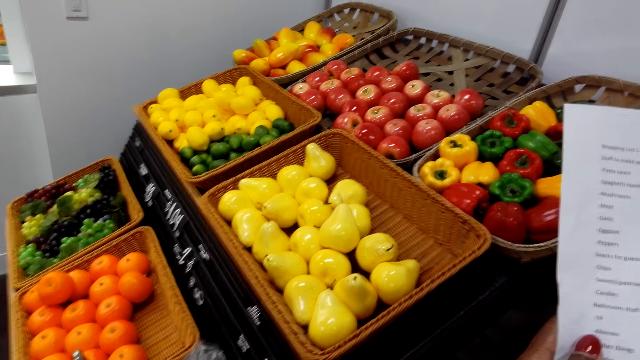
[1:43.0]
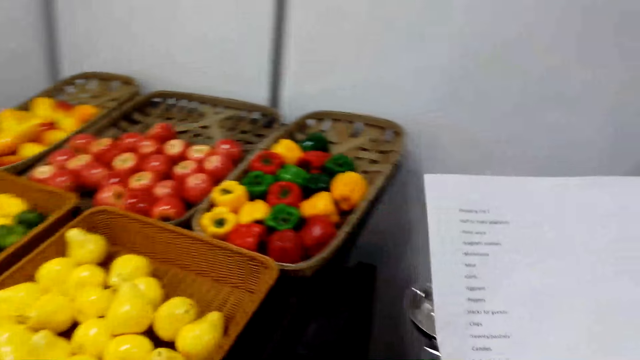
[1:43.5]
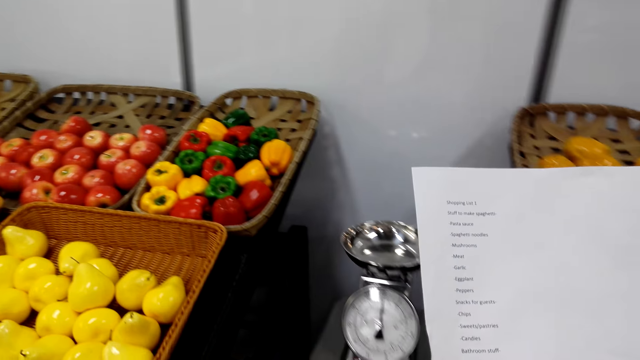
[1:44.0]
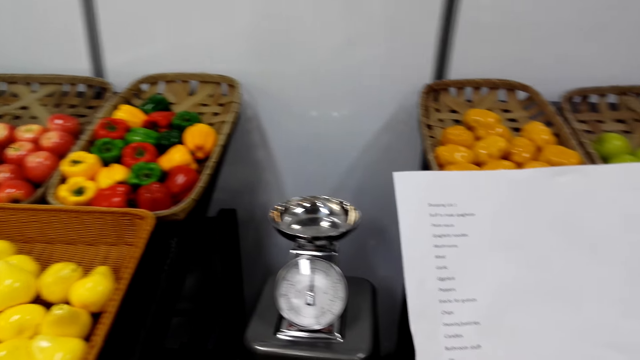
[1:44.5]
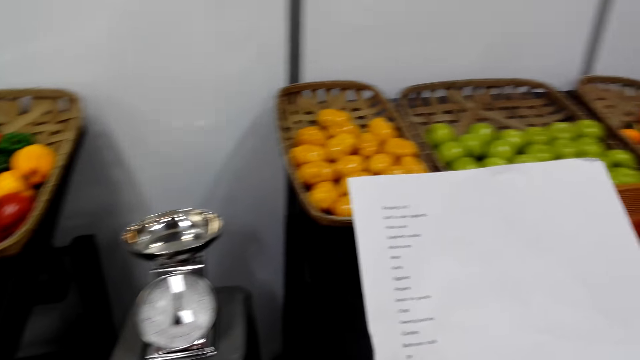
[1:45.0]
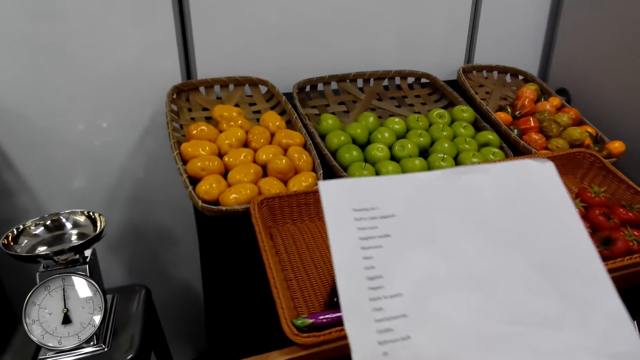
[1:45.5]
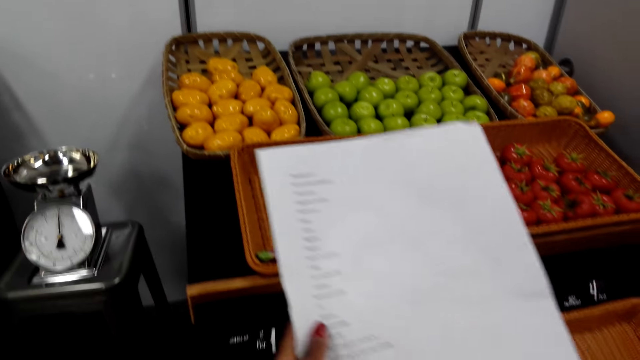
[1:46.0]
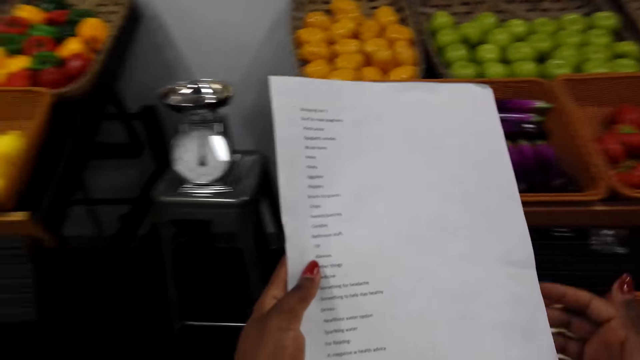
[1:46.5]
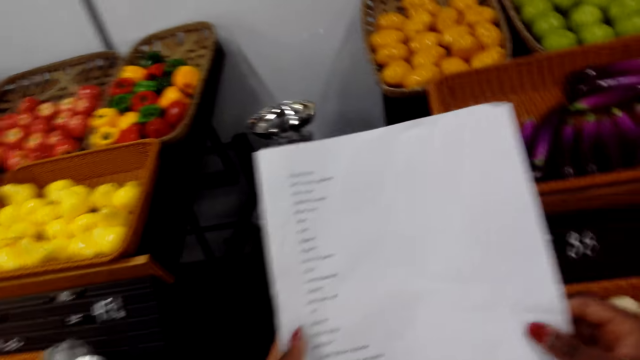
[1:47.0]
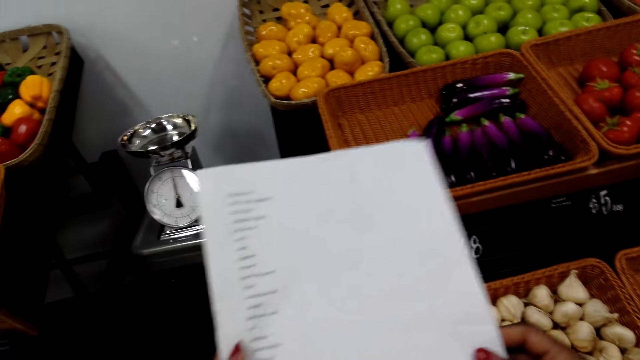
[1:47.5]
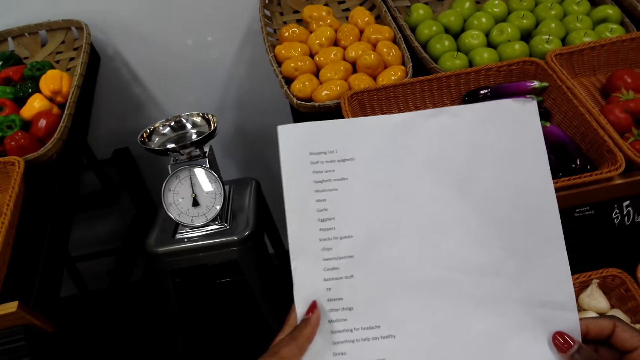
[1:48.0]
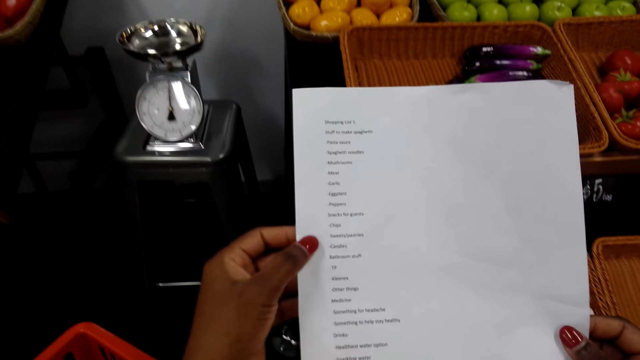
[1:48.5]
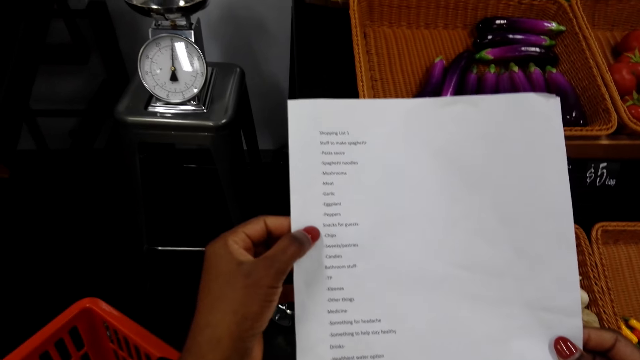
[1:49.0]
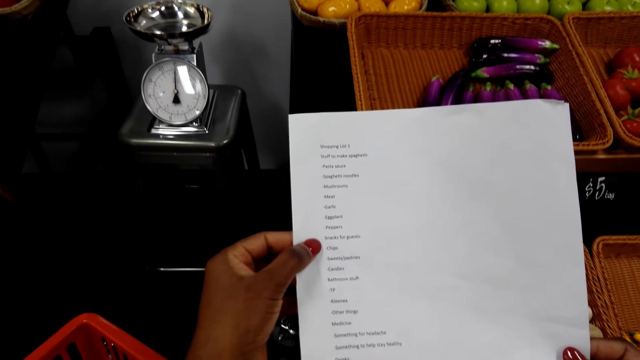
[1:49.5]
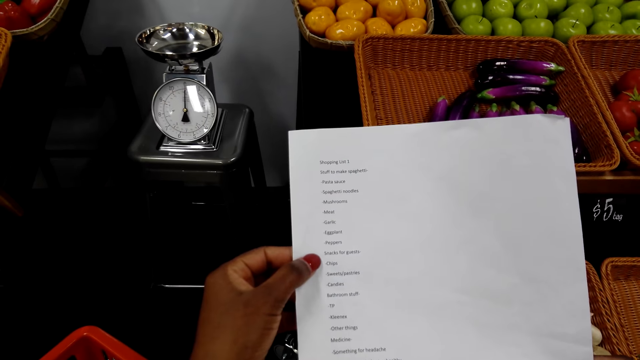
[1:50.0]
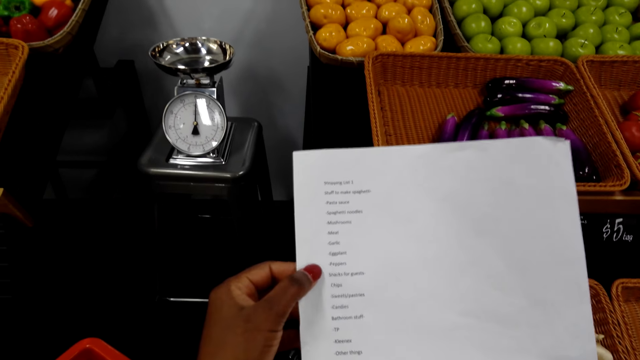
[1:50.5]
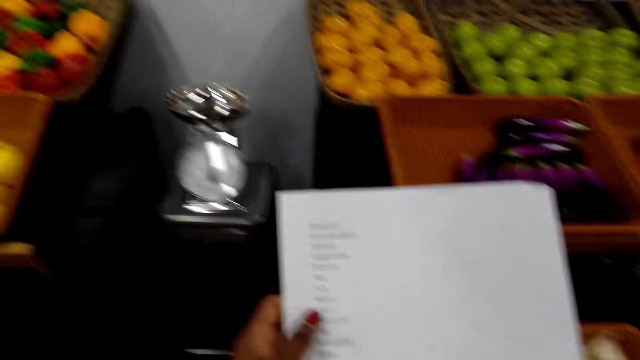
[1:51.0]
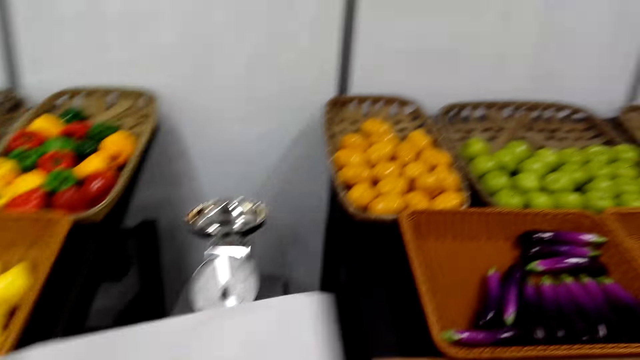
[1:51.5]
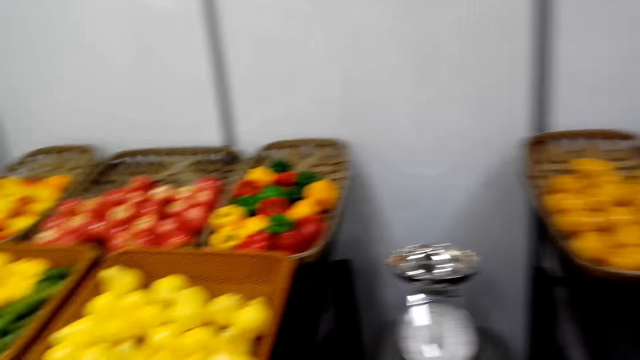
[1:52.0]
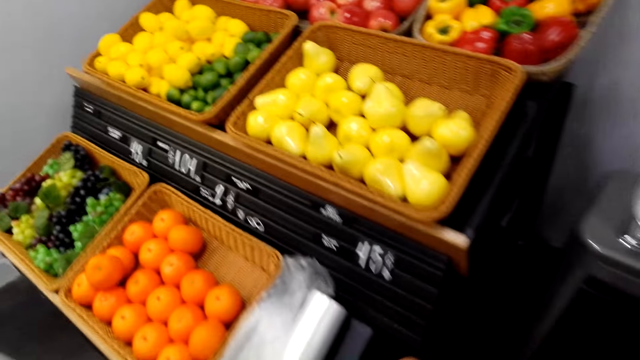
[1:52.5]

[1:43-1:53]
The camera wearer views the list paper. They move a hand on the paper. They adjust the list paper.

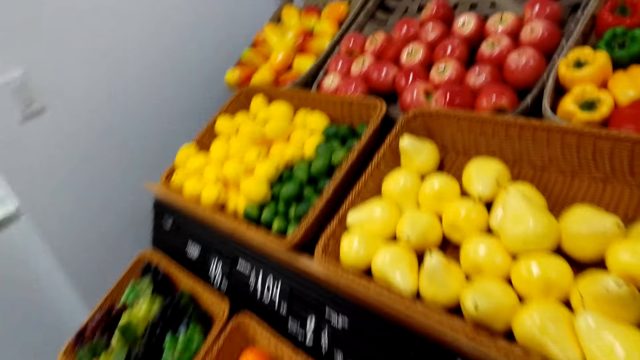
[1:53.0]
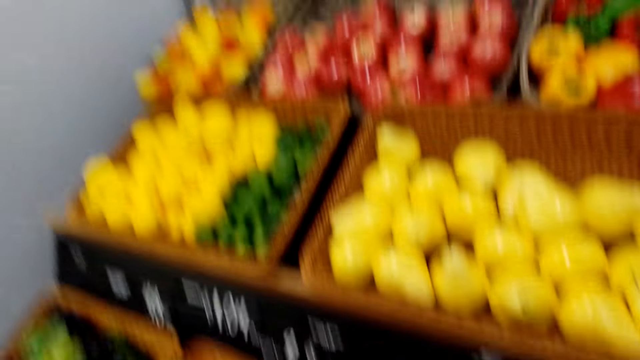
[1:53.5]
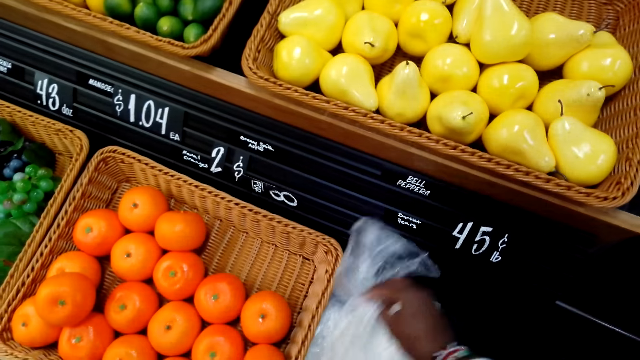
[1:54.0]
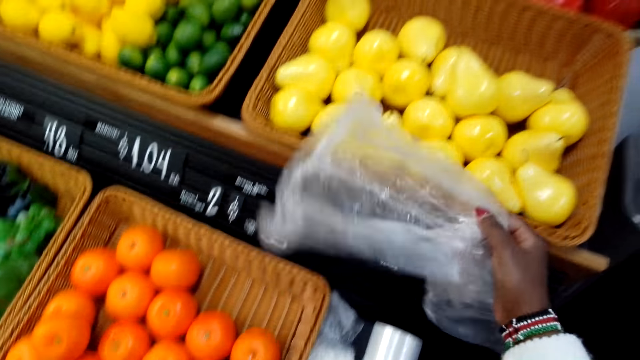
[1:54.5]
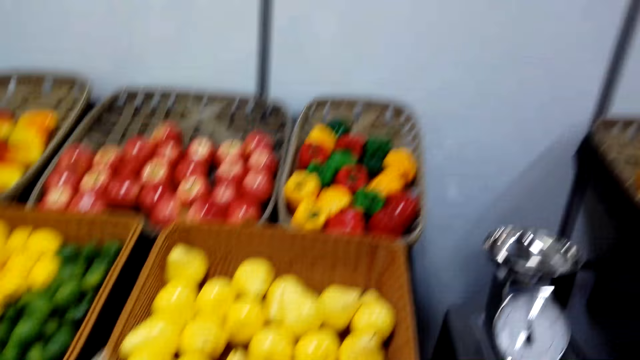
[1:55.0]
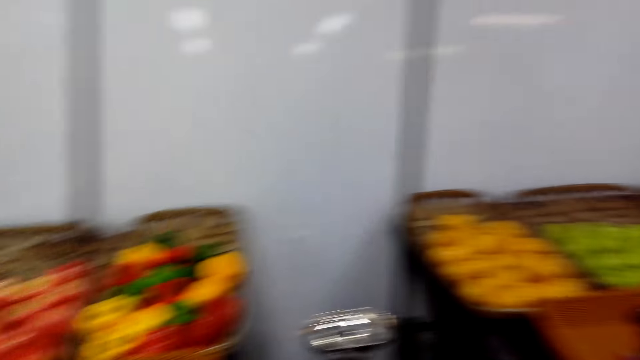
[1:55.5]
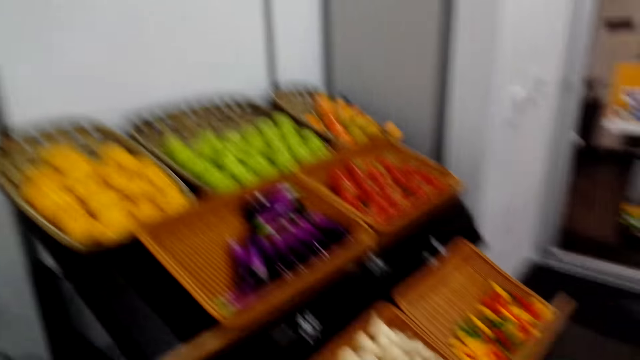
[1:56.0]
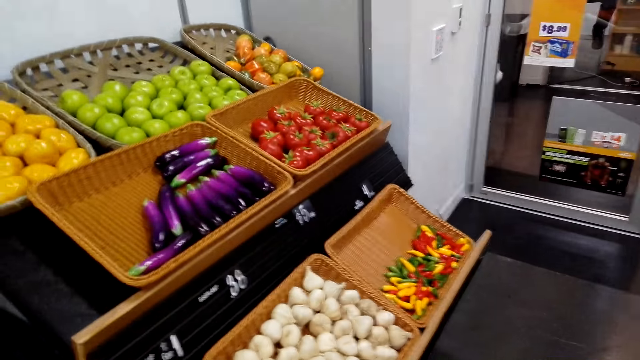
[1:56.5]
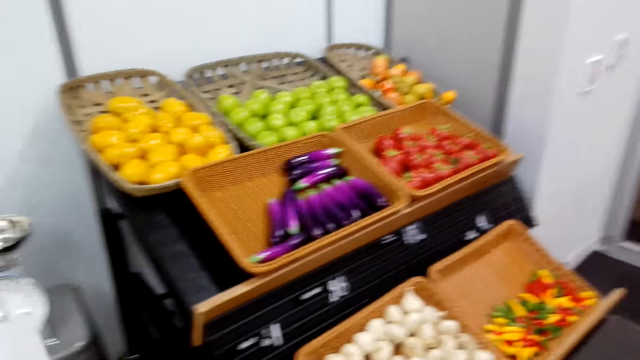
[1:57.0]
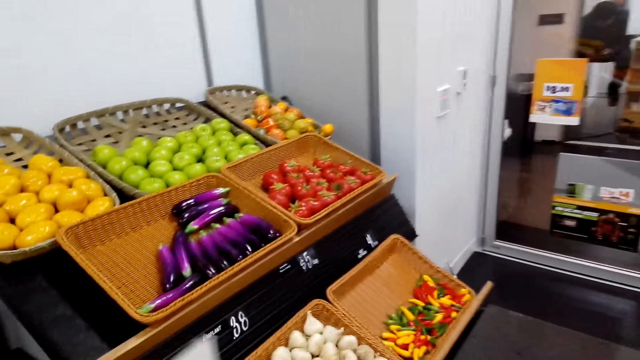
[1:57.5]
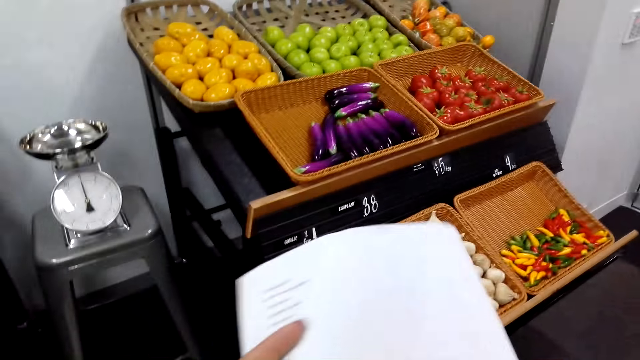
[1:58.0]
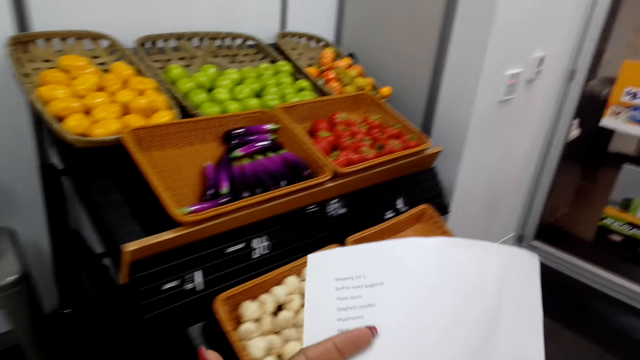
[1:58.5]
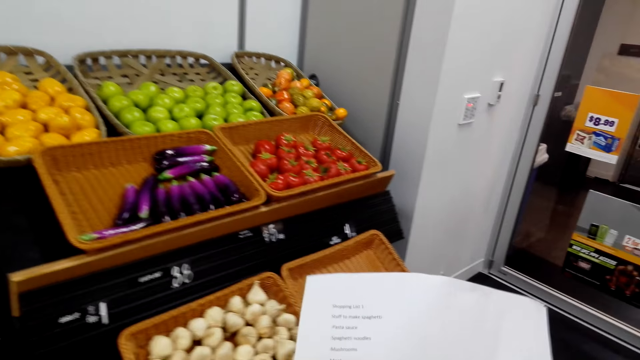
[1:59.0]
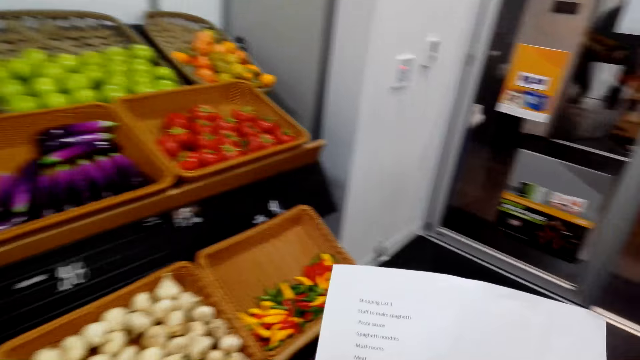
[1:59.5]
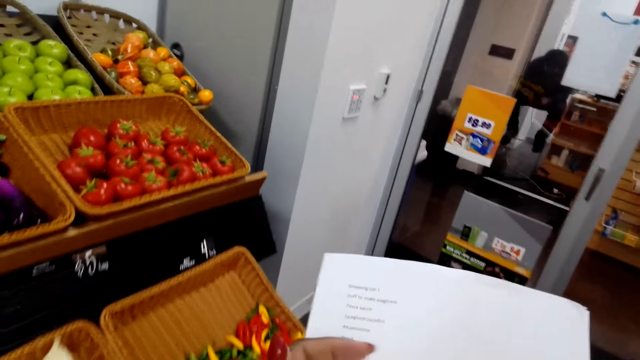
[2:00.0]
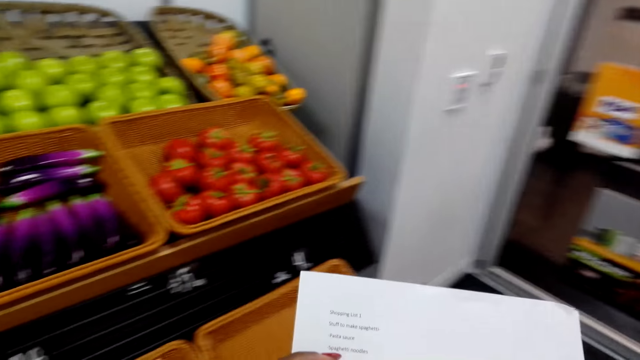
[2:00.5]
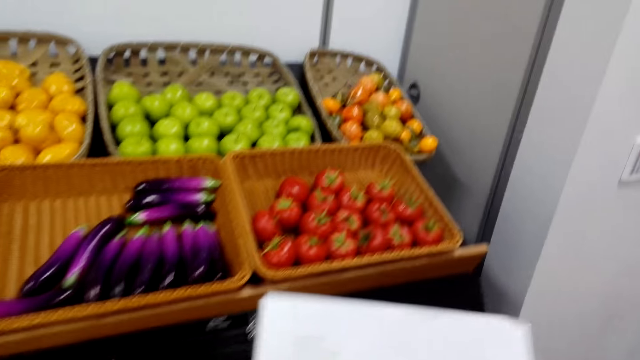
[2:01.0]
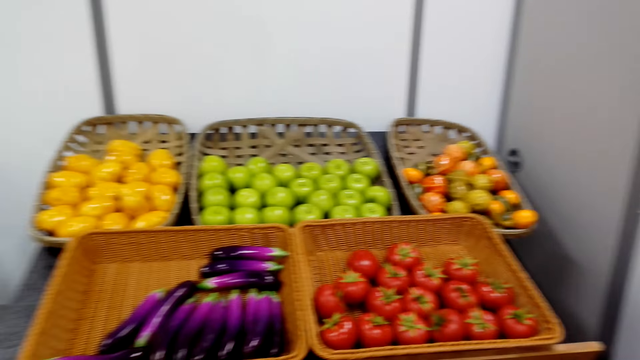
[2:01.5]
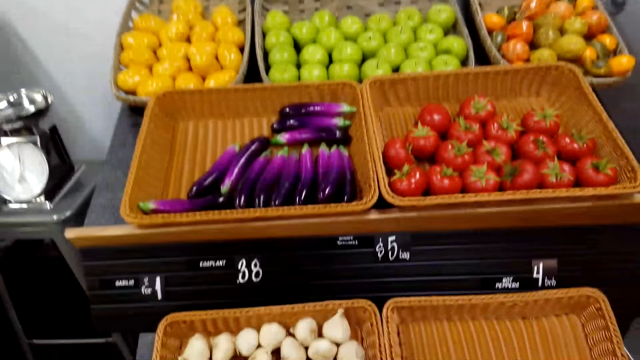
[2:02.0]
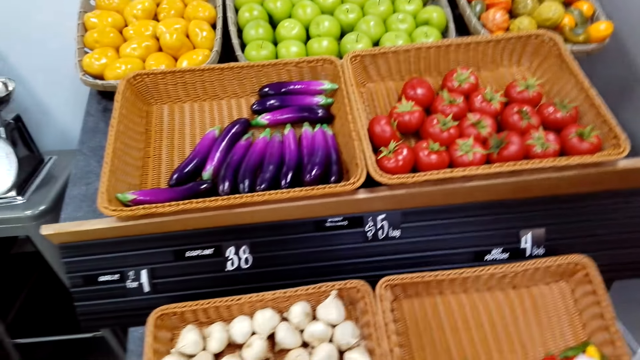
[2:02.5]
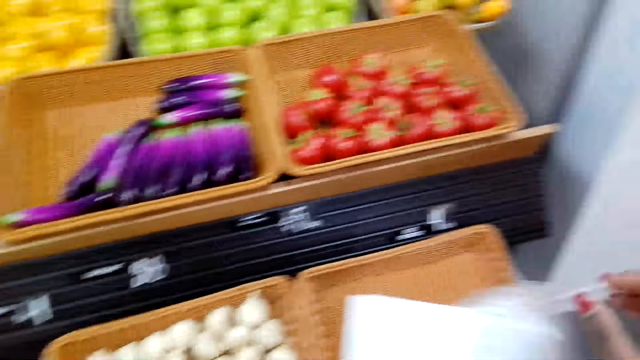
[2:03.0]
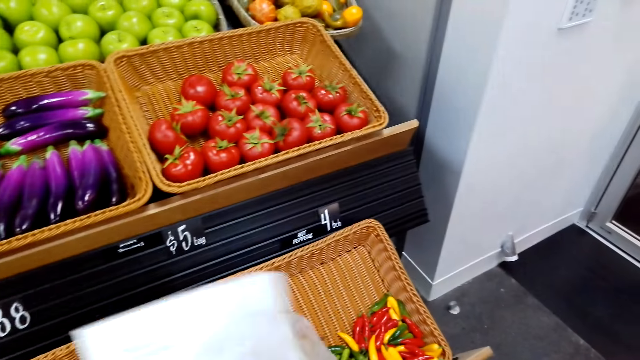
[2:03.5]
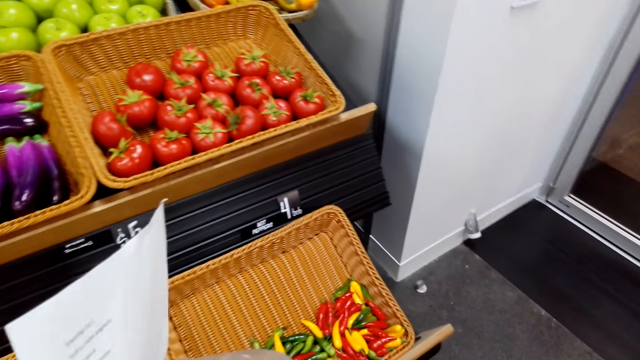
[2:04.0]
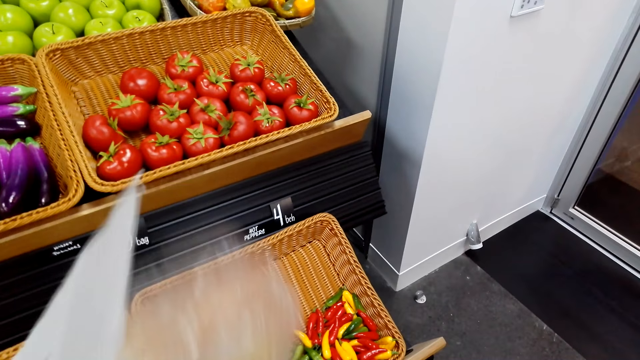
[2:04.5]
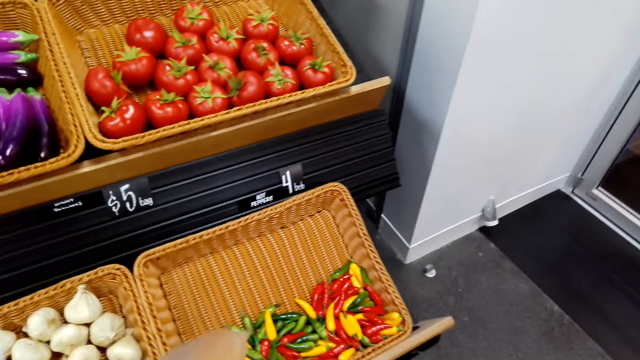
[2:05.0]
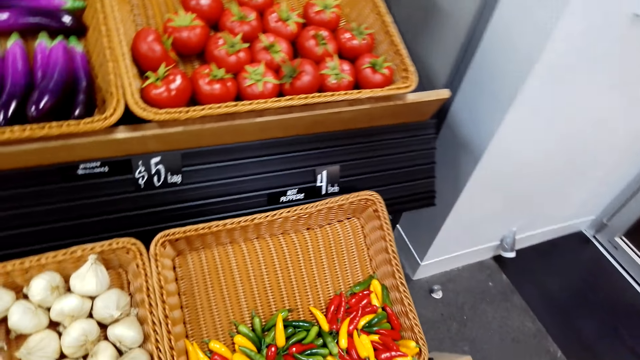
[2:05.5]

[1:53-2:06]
The camera wearer looks around. They pick up a plastic bag. They look around. They adjust the plastic bag. They walk towards the vegetable baskets. They open the plastic bag. They adjust the plastic bag.
